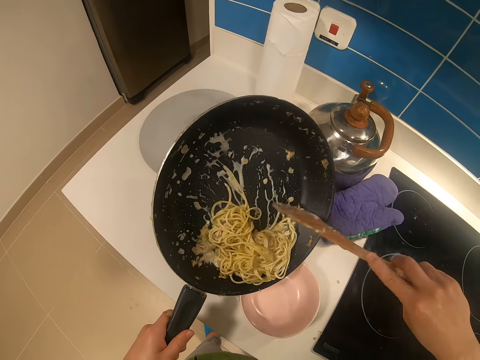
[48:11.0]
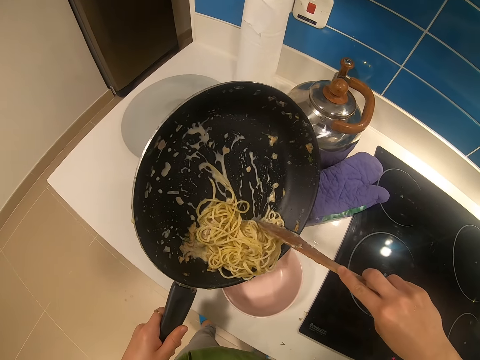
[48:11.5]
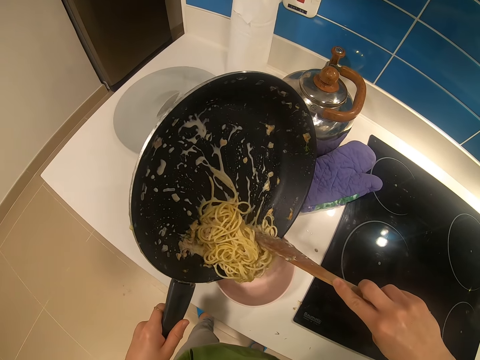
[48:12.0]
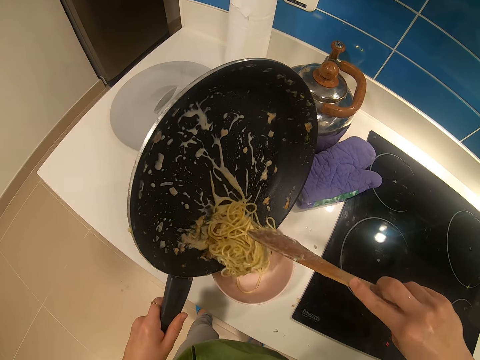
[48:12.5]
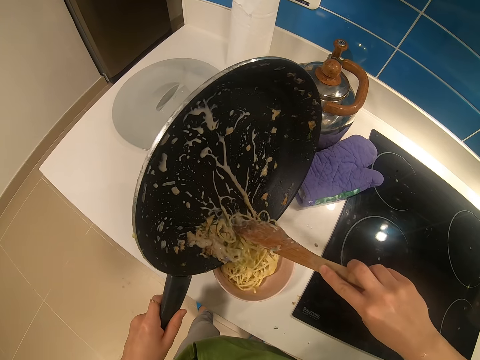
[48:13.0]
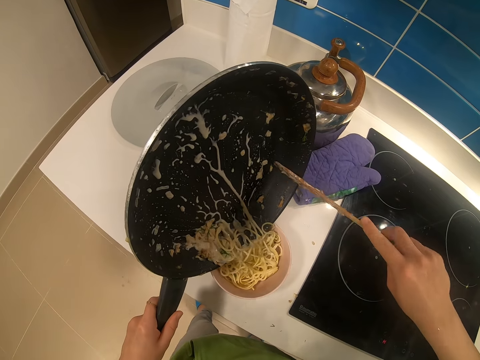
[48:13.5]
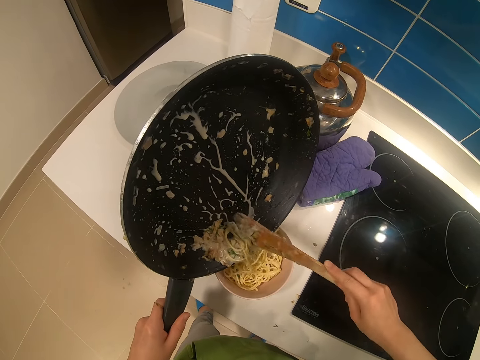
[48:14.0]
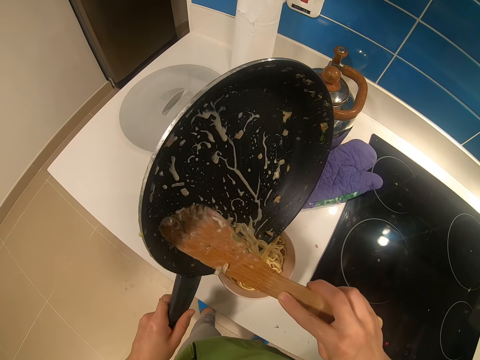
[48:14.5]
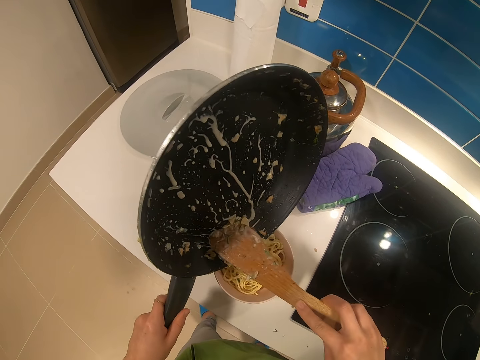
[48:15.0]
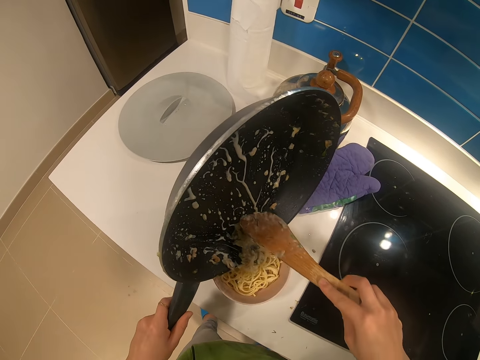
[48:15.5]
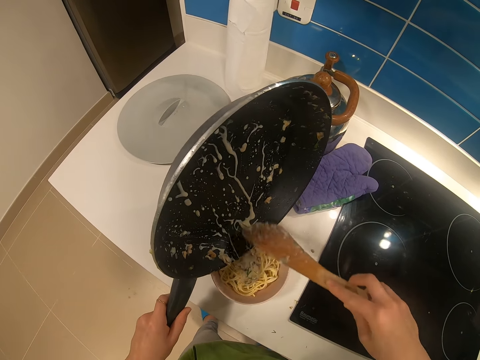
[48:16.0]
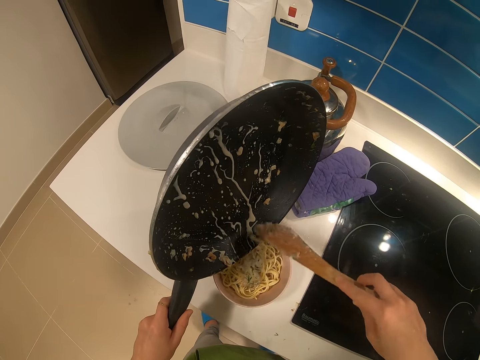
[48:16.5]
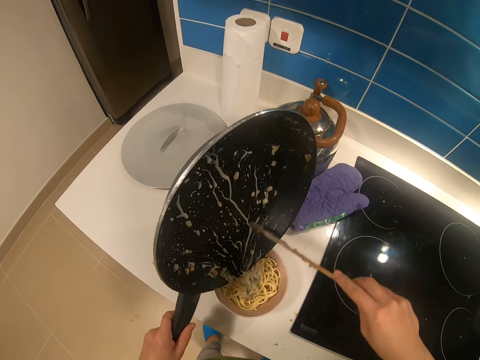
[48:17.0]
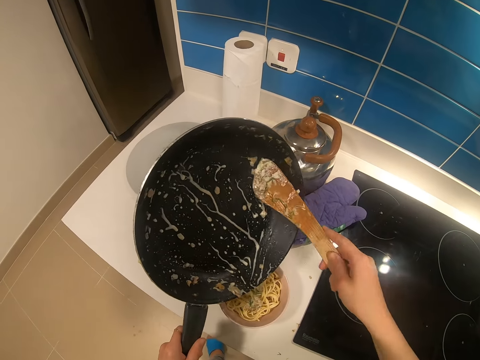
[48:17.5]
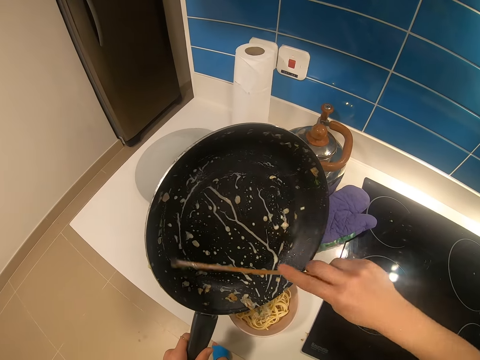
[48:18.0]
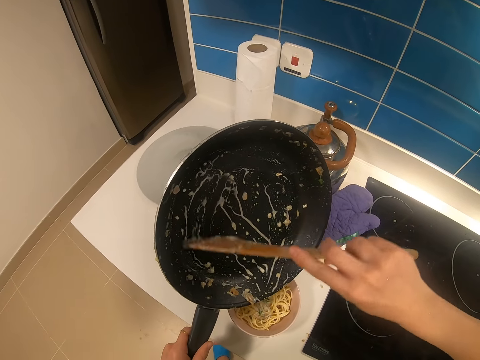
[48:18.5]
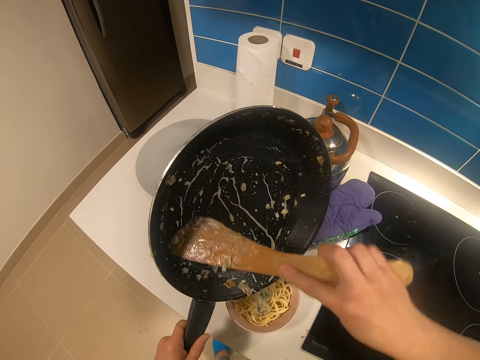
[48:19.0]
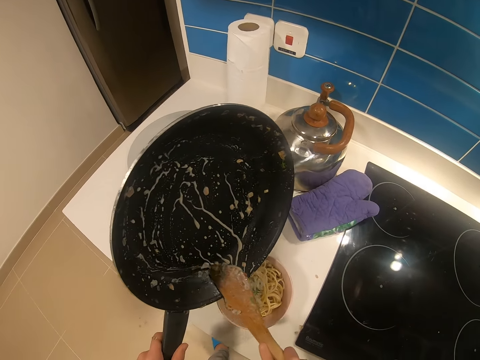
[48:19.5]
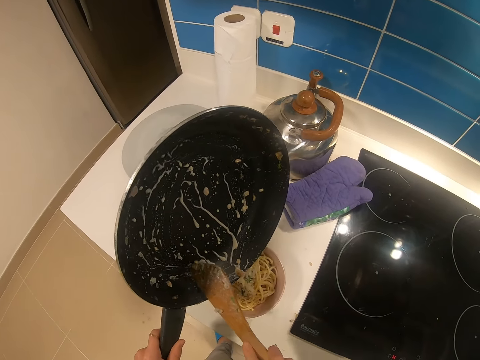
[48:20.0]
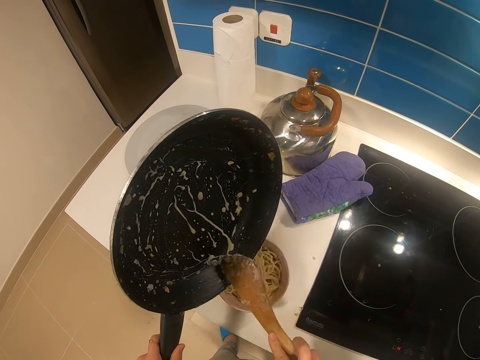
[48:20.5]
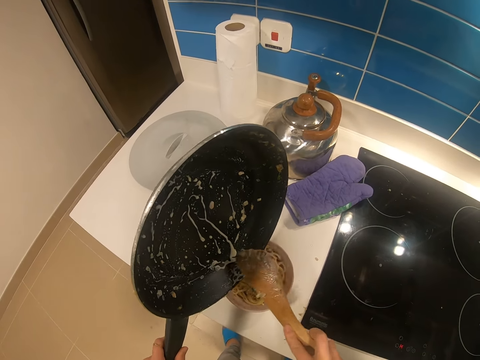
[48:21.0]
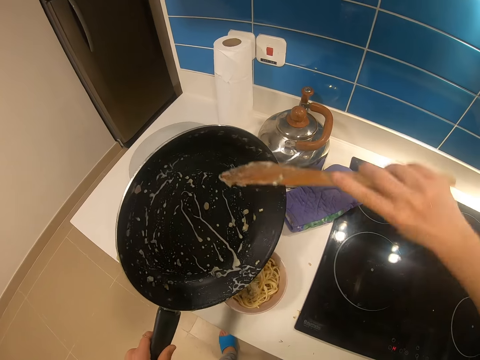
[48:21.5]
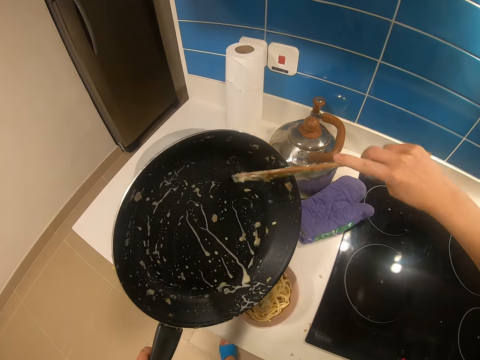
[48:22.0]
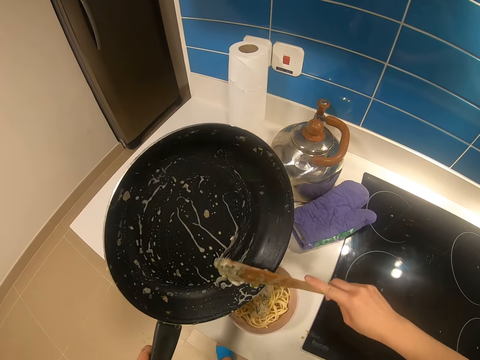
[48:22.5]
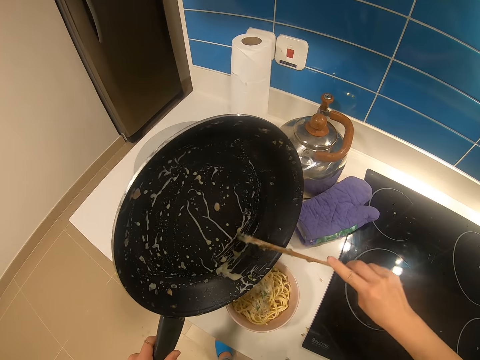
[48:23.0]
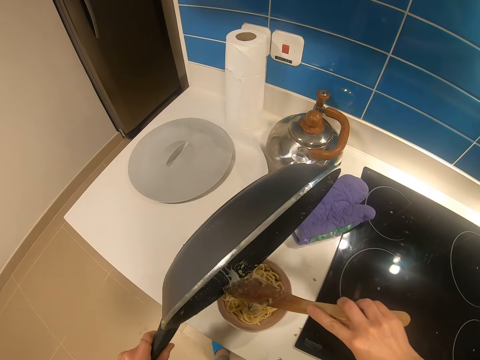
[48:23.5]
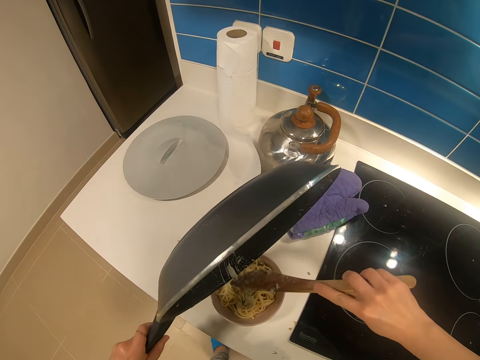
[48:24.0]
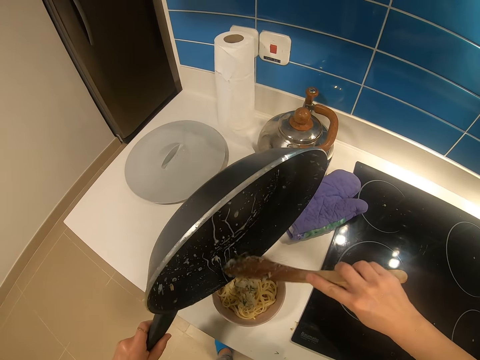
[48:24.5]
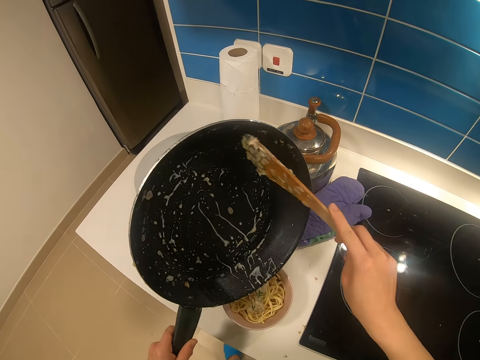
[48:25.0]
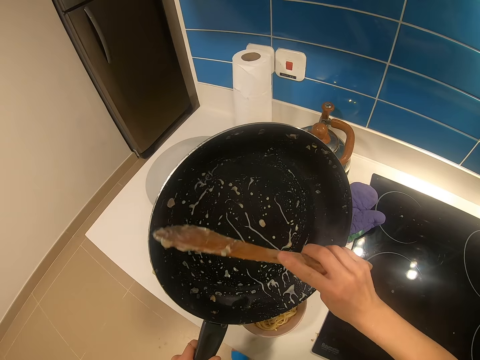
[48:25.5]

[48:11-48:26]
The camera wearer serves the food. They pour spaghetti in a bowl. They scoop all the soup.

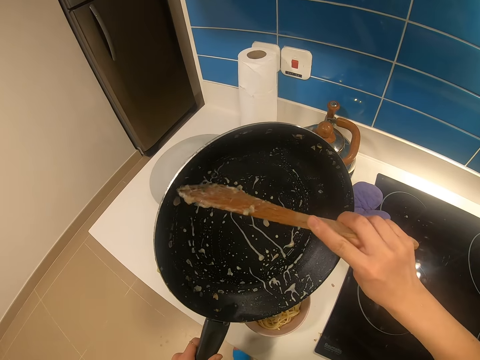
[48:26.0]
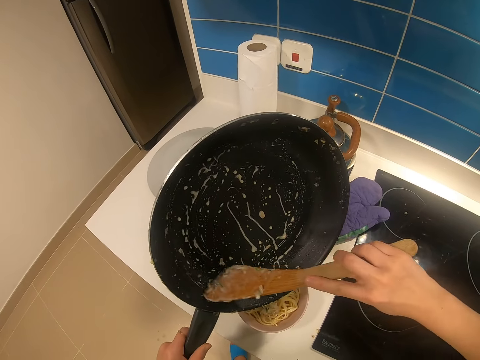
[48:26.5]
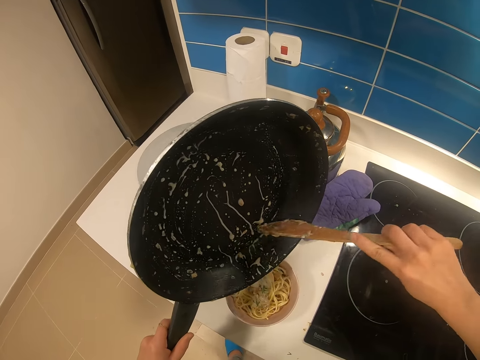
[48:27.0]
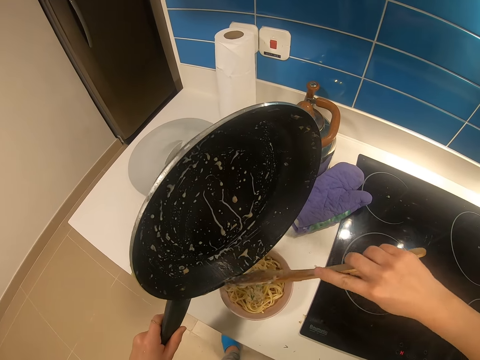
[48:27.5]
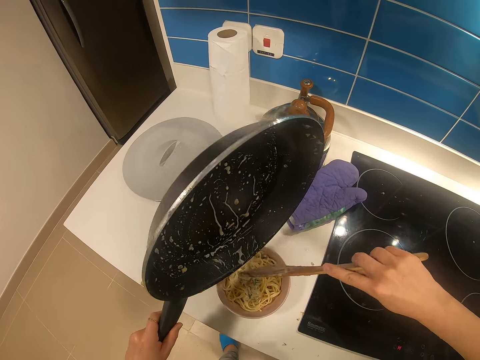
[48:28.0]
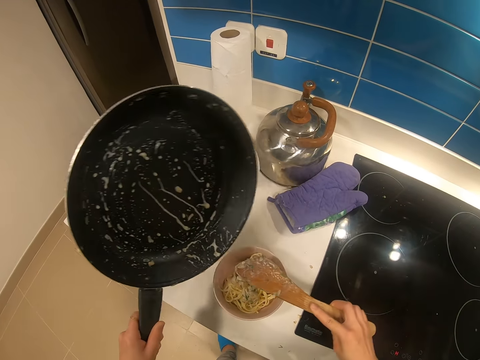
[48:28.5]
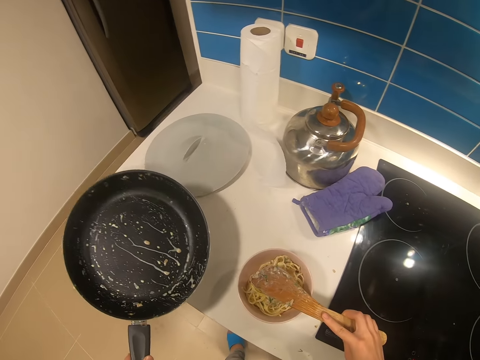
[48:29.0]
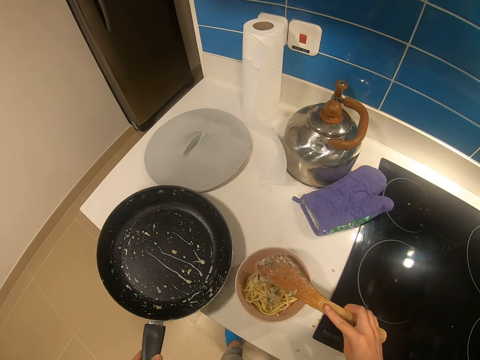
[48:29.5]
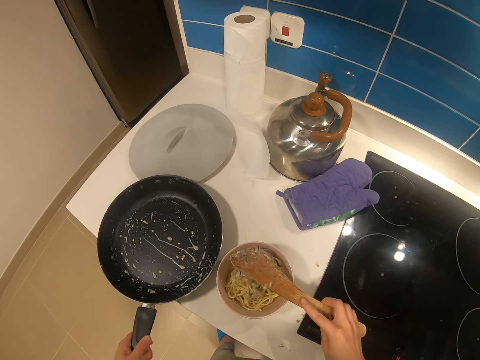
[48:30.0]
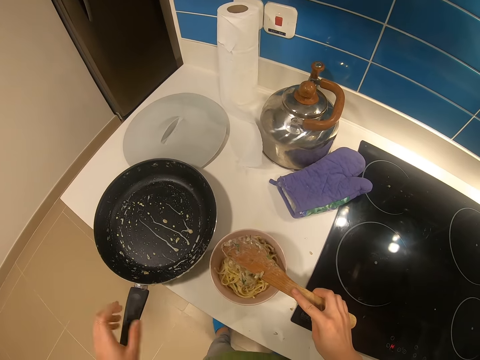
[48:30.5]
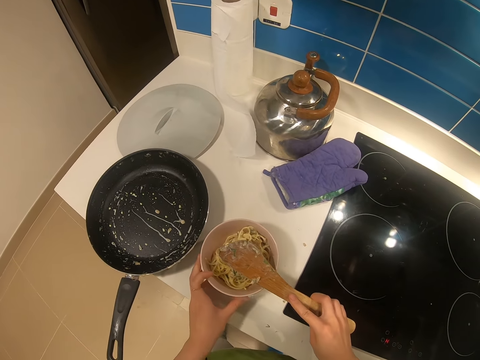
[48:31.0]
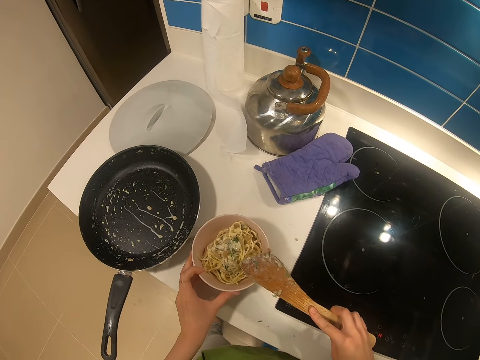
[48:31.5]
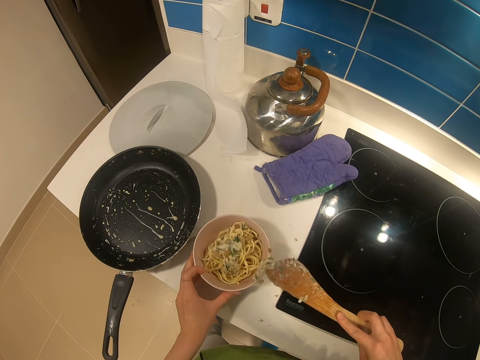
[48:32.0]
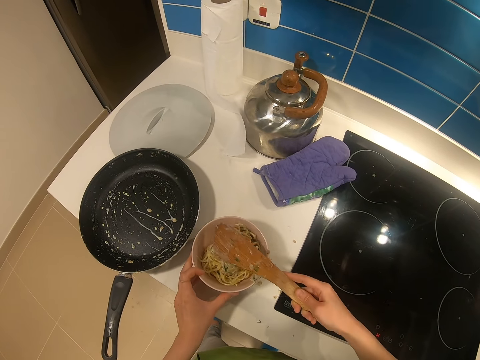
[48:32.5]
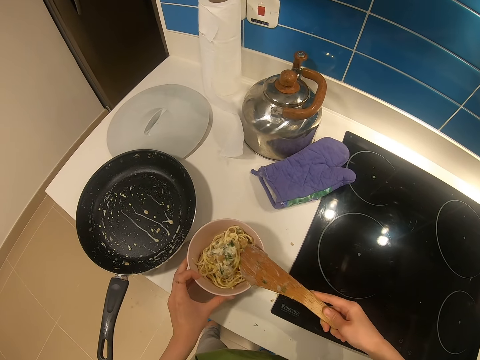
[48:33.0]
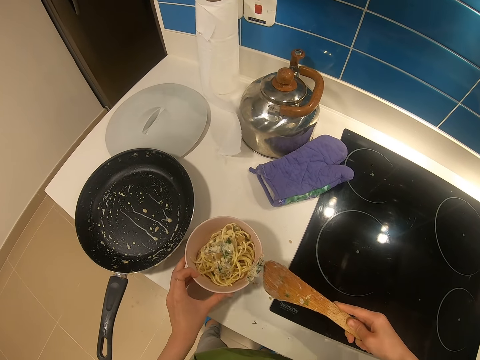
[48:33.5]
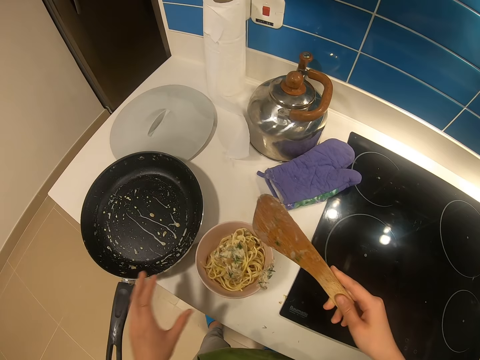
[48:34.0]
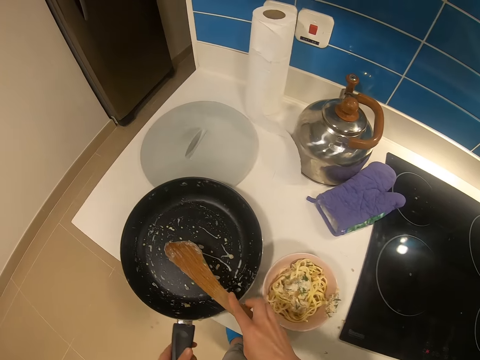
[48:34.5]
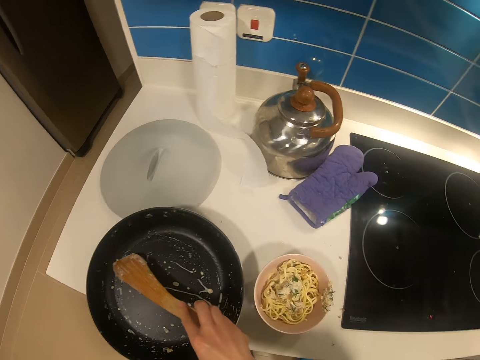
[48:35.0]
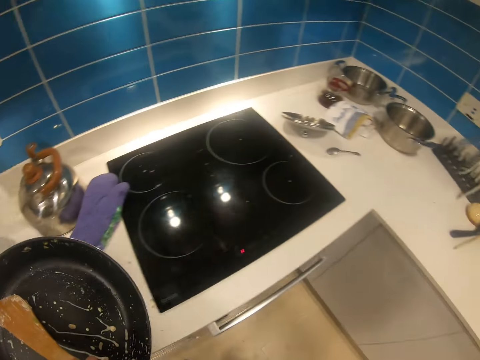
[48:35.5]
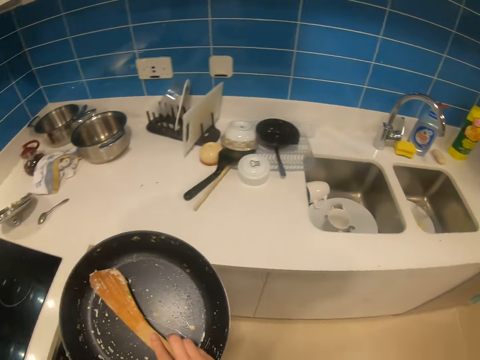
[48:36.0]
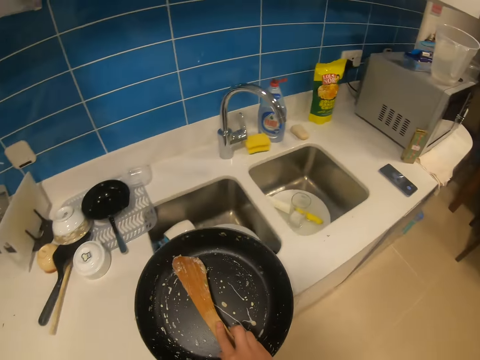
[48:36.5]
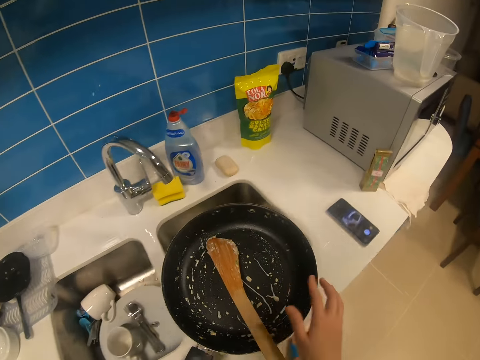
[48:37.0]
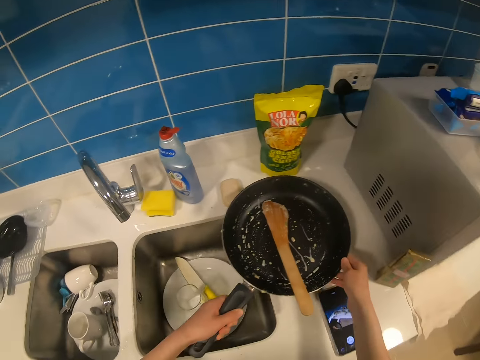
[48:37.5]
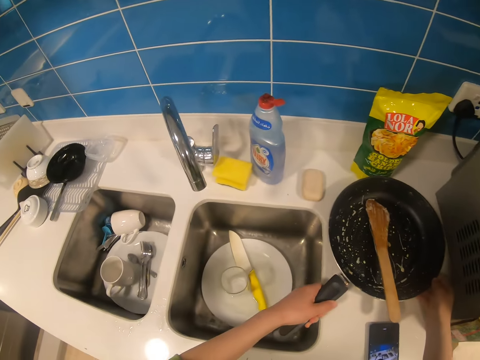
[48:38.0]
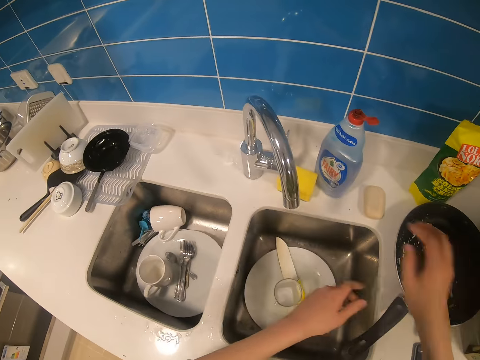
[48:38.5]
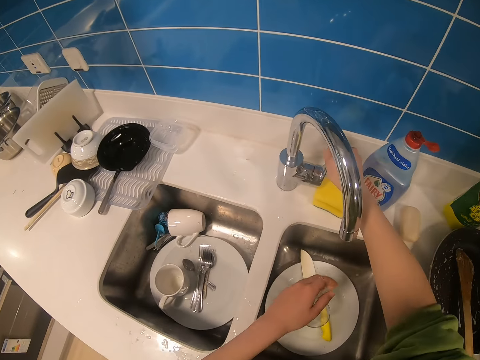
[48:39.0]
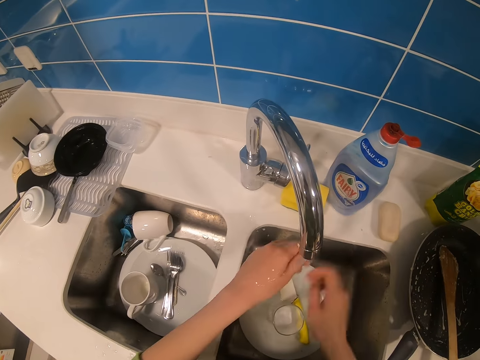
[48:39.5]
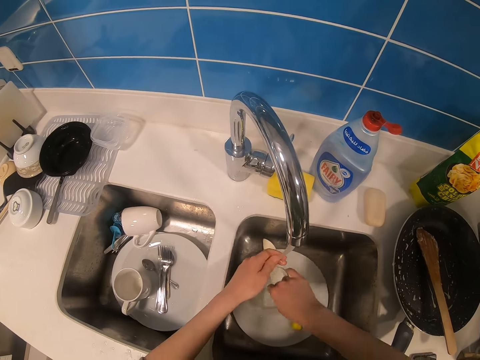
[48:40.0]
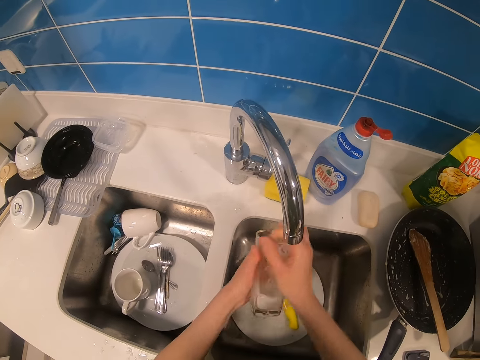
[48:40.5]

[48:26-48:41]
The camera wearer places the frying pan on the kitchen bench. They wipe the cooking stick or wooden flat spoon. They hold the bowl. They remove the spaghetti on the wooden flat spoon. They put the wooden flat spoon in the frying pan. They pick up the frying pan or a tin. They walk. They place the frying pan on the kitchen bench. They open the tap. They pick up a glass.
